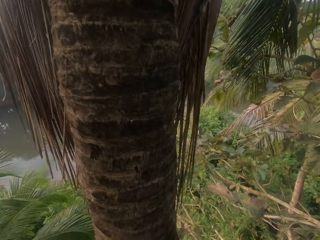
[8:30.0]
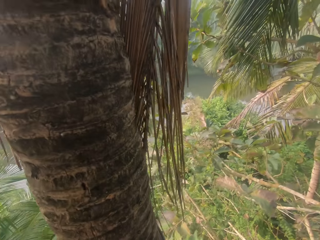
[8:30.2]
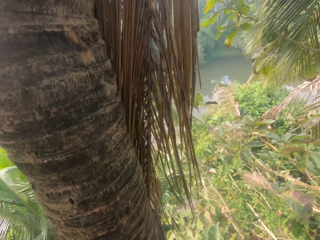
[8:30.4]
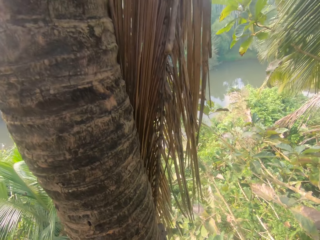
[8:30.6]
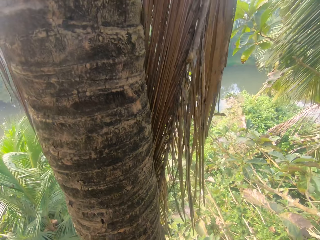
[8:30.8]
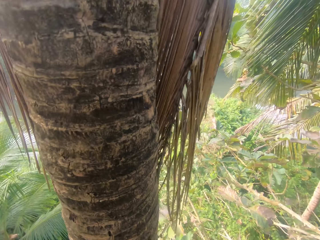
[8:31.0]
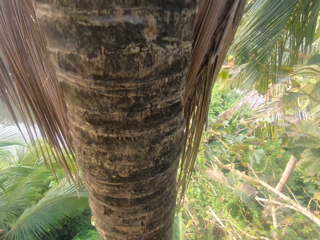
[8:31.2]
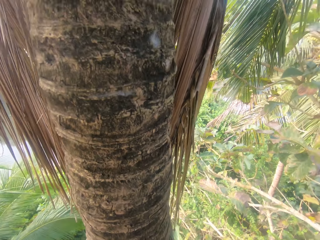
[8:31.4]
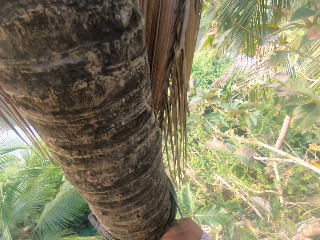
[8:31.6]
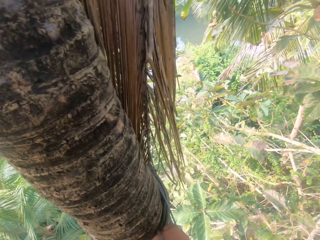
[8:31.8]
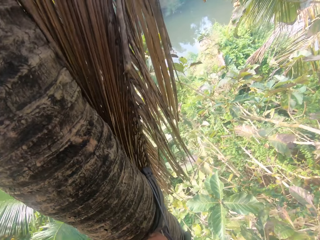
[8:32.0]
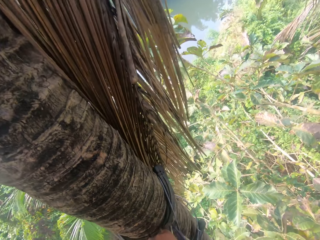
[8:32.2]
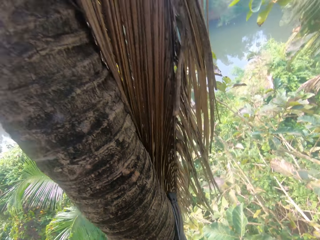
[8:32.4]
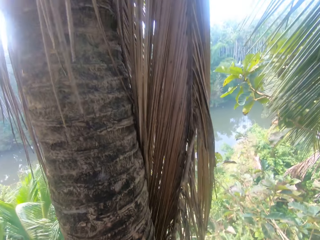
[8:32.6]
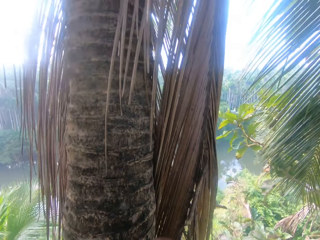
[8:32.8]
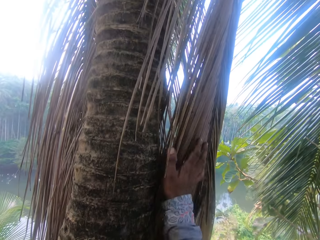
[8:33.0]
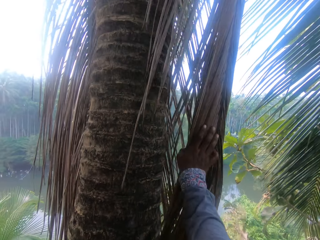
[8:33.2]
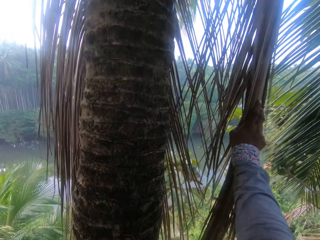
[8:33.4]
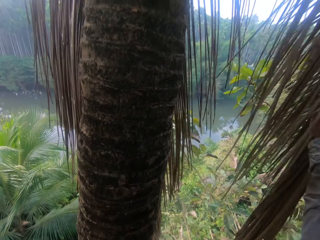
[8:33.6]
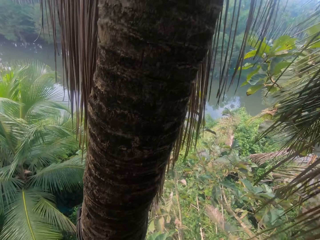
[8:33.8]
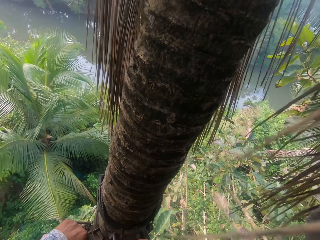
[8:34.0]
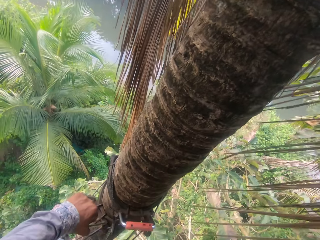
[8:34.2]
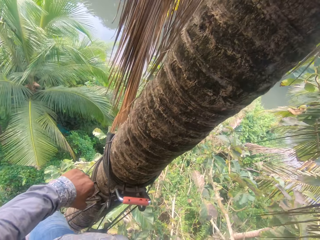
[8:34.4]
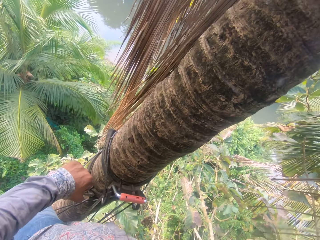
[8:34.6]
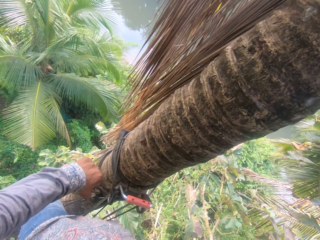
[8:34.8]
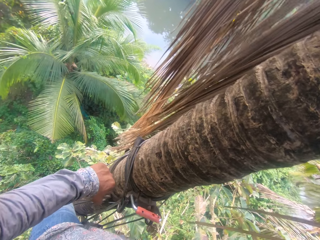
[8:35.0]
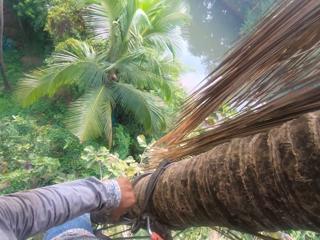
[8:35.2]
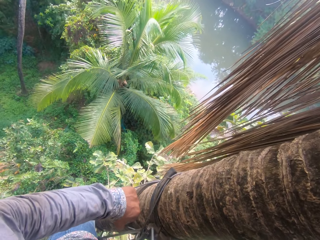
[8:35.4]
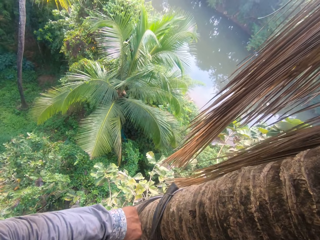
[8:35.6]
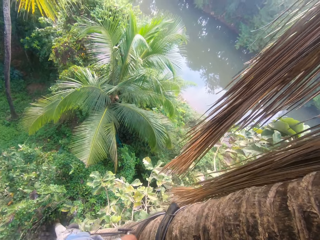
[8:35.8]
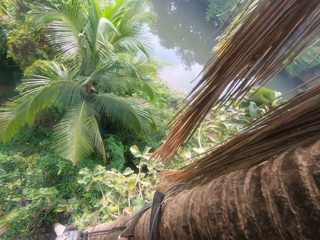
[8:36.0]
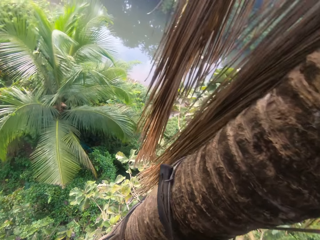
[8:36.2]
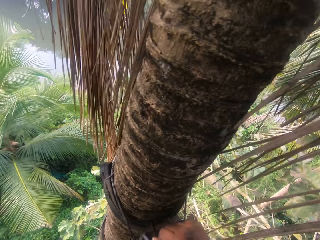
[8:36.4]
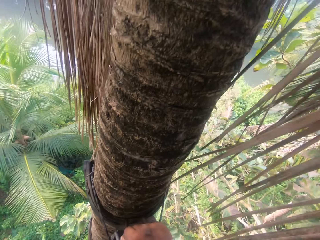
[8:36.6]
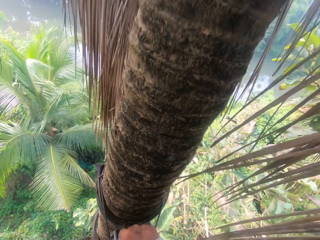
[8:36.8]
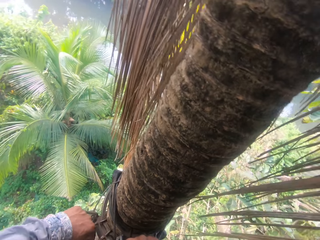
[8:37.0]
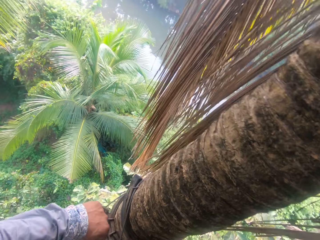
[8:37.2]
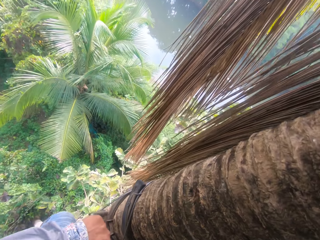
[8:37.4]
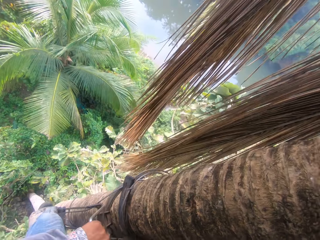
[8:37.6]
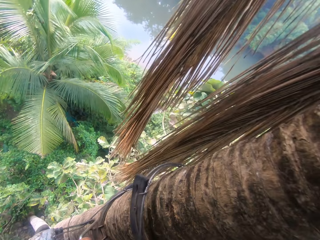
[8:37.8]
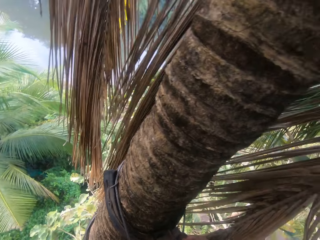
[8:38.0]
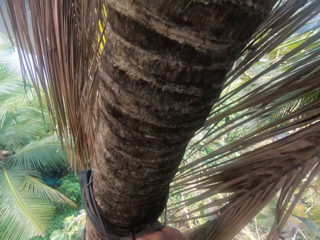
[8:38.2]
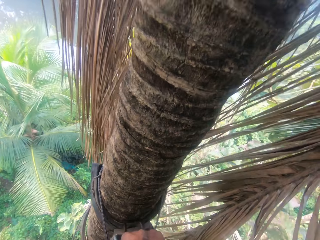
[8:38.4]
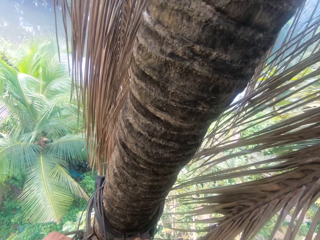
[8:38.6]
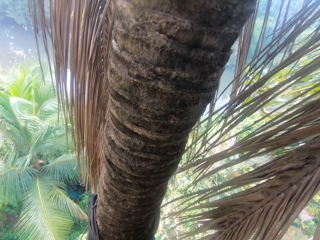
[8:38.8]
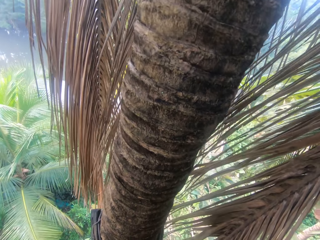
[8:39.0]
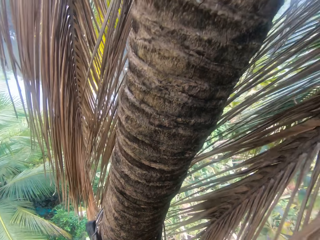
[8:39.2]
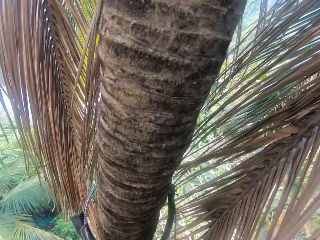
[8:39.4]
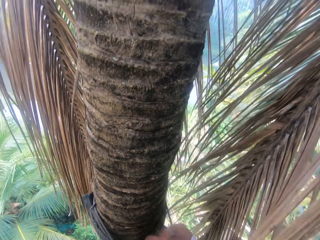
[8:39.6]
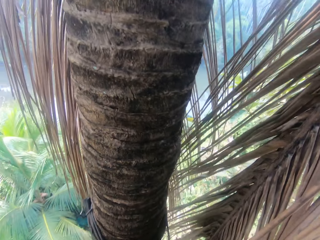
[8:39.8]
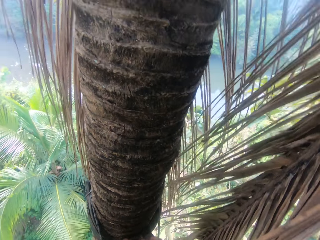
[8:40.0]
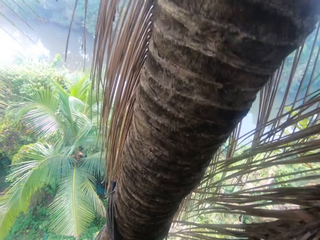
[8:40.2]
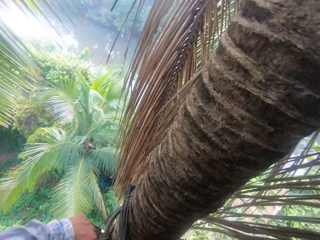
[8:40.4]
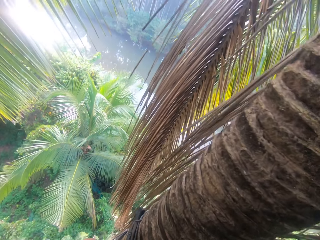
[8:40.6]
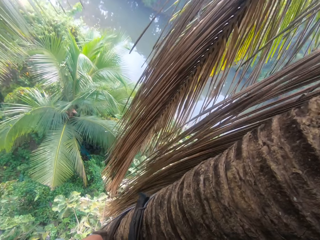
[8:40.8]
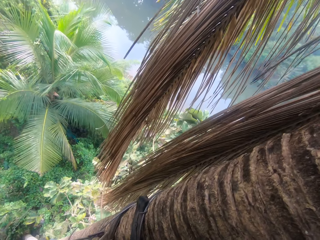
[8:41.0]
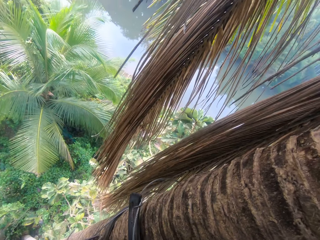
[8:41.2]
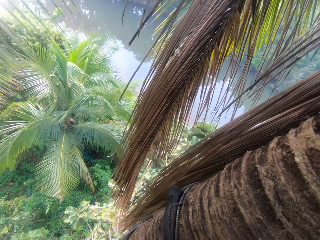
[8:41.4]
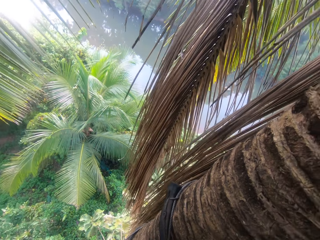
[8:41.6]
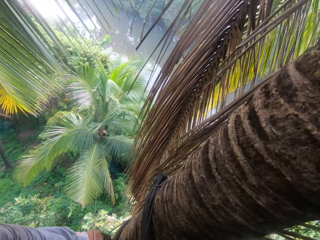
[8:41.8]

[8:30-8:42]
The camera wearer climbs up the tree trunk with climbing spikes. He pulls the branch of palm frond with his right hand. He removes the dry leaves. He climbs the palm tree with the tree climbing spike.

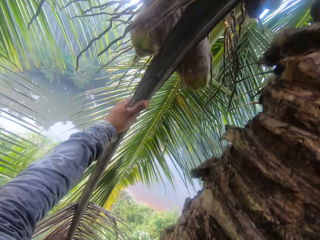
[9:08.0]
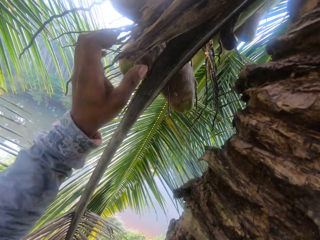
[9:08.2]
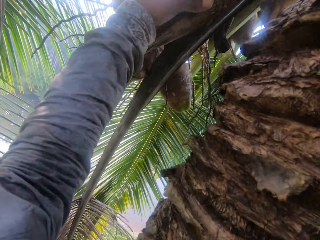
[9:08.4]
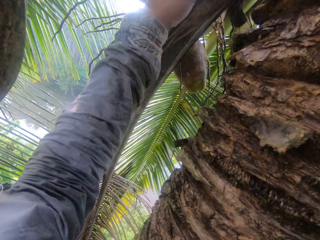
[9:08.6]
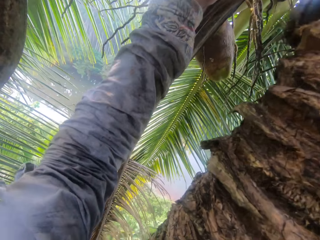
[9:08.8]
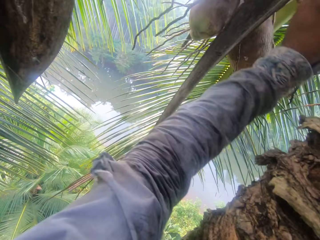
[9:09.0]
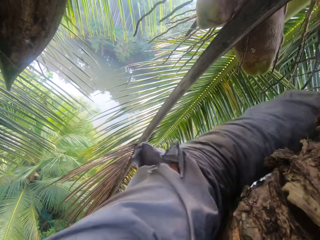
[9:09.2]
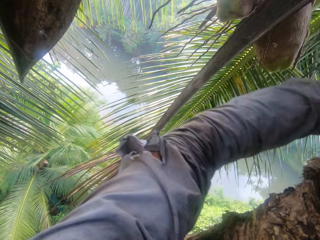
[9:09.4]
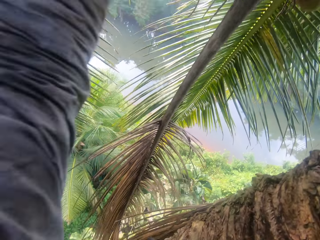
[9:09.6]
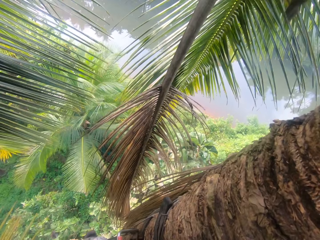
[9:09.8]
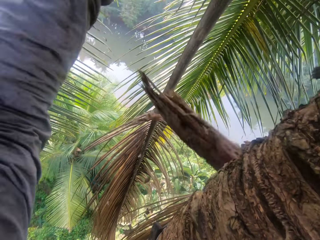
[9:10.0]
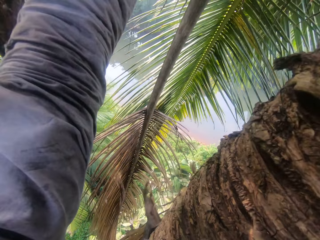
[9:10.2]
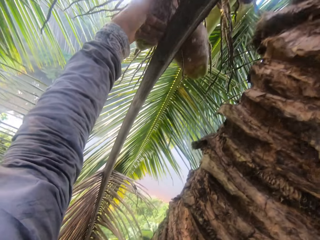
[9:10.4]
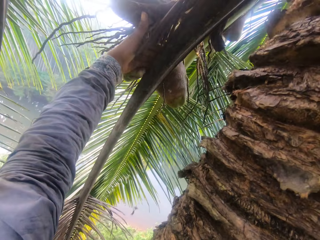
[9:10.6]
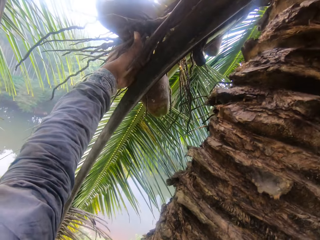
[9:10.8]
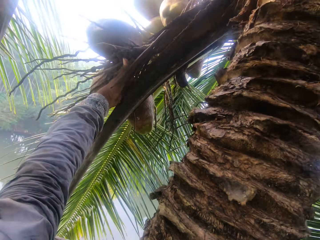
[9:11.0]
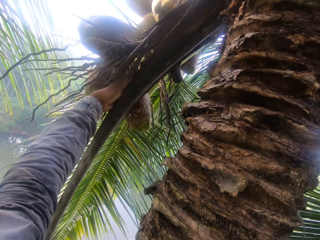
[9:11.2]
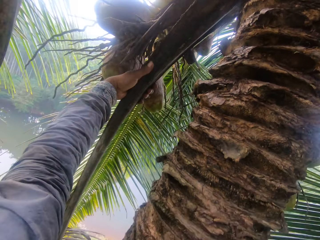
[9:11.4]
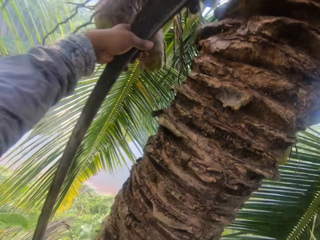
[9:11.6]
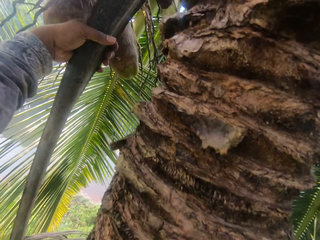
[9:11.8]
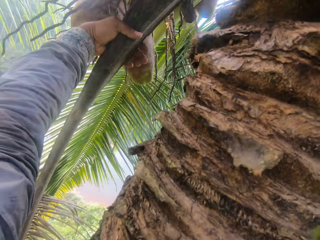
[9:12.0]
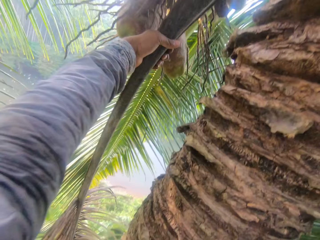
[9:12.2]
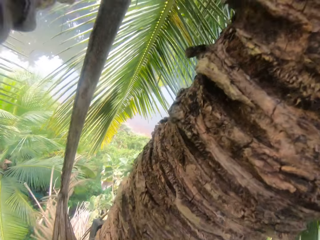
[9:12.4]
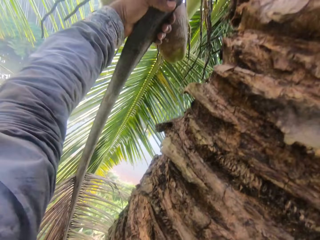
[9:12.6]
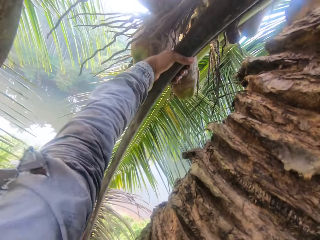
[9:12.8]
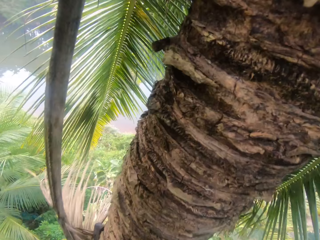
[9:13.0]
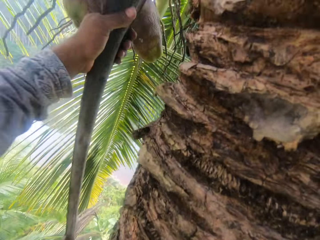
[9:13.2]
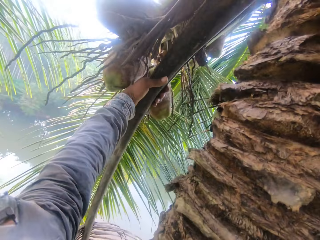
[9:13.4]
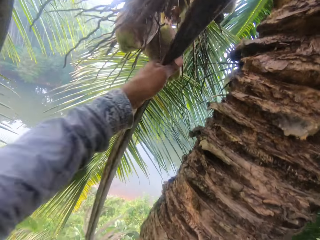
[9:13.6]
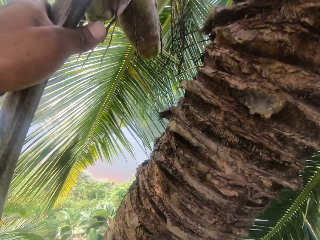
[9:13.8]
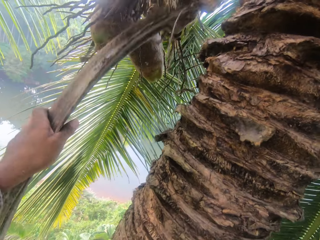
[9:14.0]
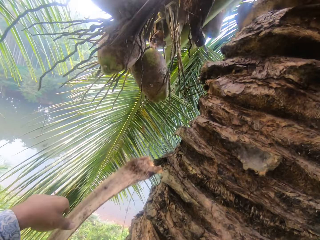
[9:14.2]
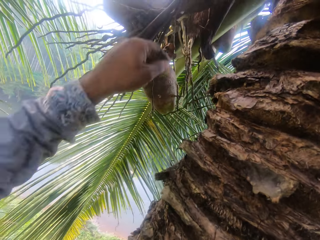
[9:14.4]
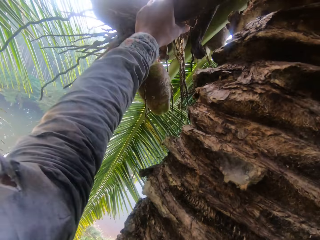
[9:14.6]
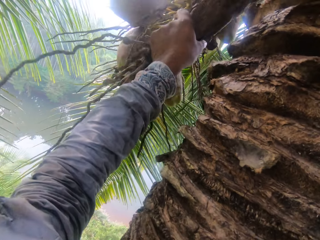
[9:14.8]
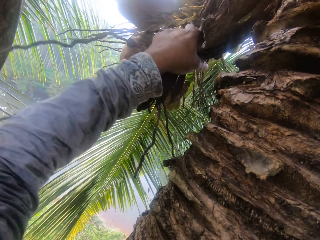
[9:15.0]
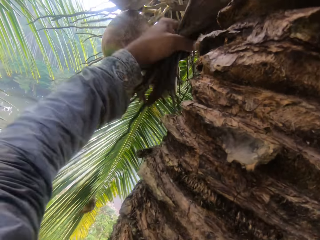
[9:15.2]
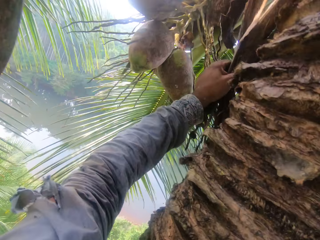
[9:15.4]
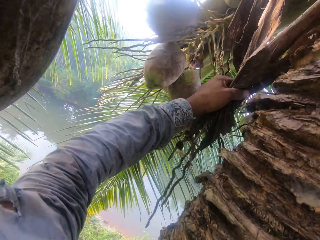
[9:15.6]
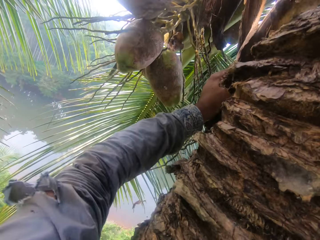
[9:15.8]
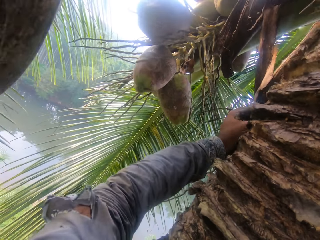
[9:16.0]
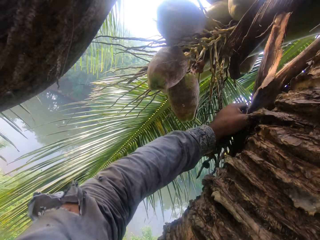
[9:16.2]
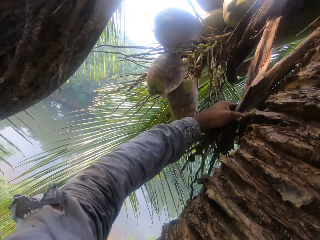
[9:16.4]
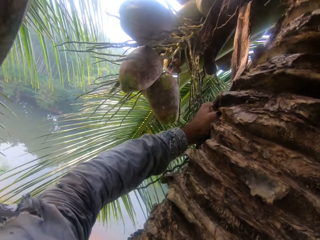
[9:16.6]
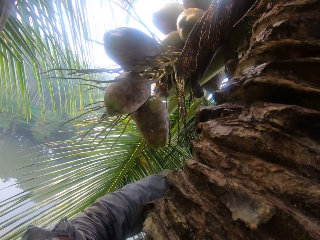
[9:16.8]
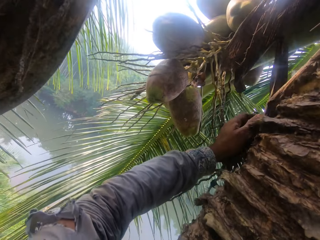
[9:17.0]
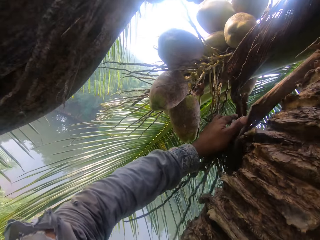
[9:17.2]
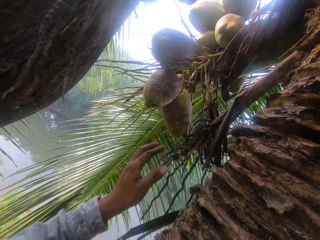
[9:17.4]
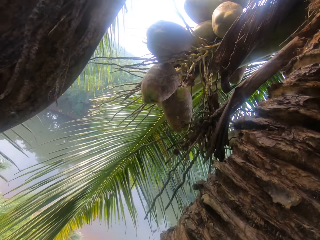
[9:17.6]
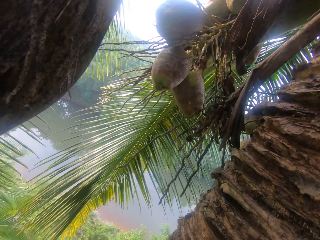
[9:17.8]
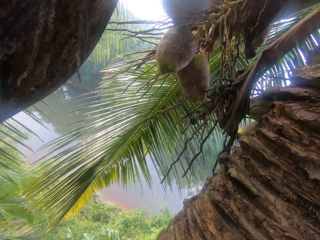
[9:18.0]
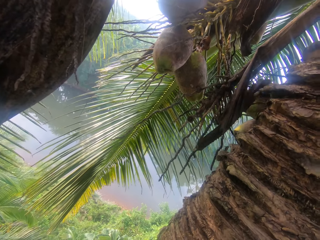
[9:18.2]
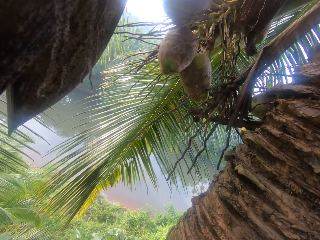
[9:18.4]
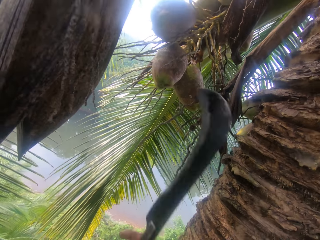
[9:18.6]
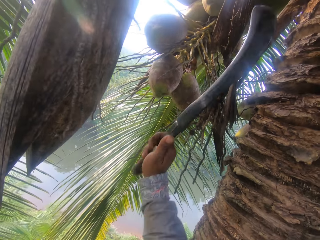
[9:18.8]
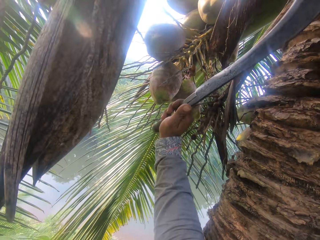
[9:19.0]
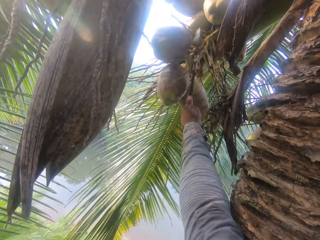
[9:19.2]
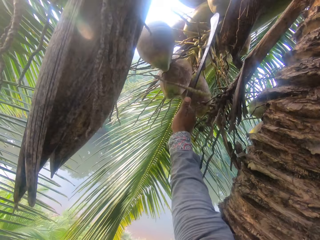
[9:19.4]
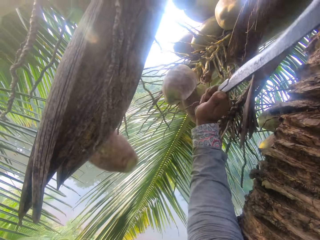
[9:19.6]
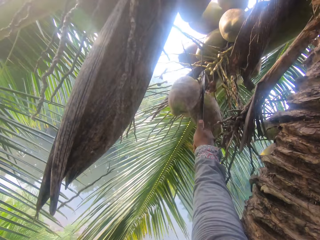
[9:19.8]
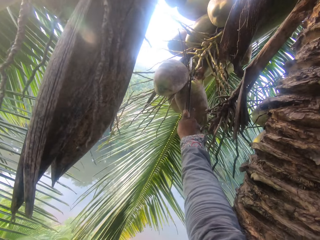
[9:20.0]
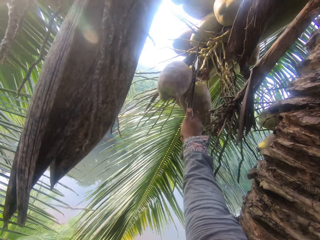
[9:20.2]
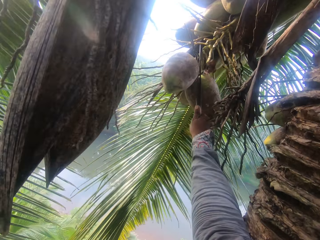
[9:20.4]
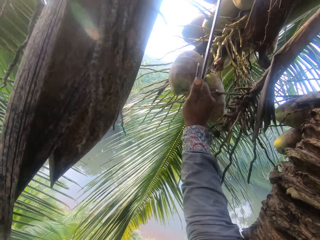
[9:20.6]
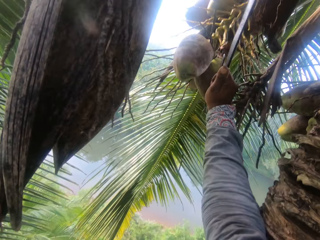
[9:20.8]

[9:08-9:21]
The camera wearer pulls the dry leaves. He plucks some tree barks with his left hand. He pulls the branch of palm frond with his left hand. He drops the branch of palm frond in his left hand on the ground. He pulls a tree bark with his left hand. He plucks coconuts from the coconut tree with the hook knife in his right hand.
